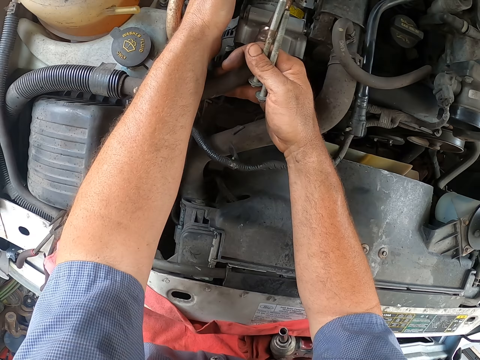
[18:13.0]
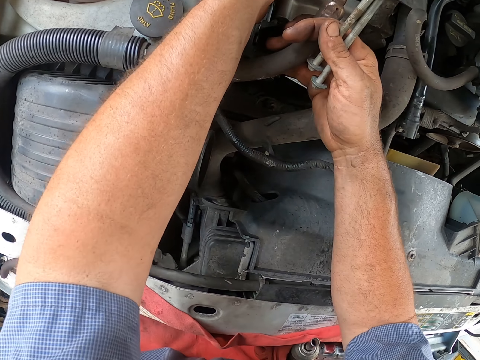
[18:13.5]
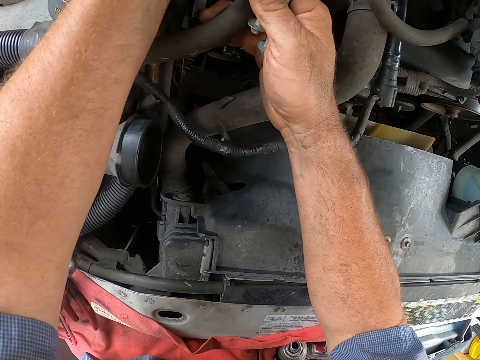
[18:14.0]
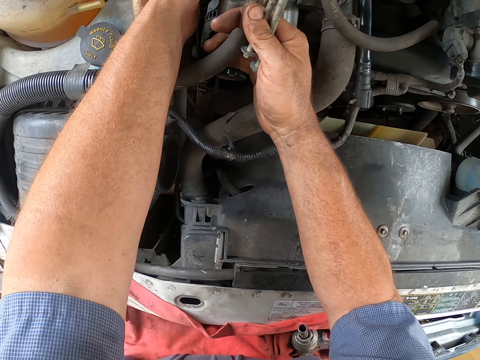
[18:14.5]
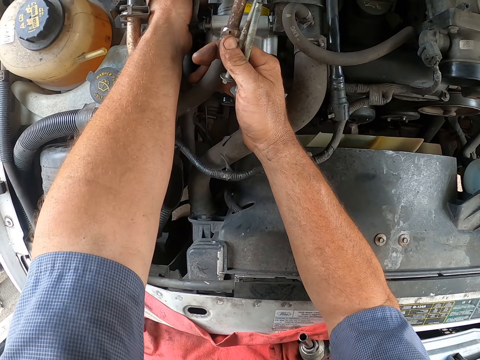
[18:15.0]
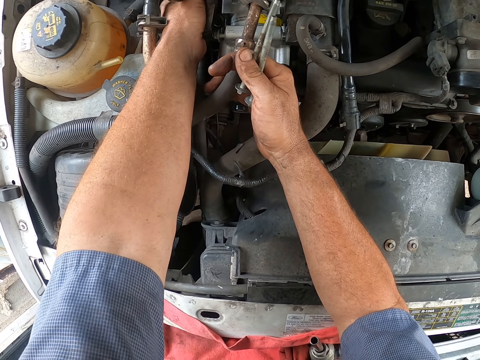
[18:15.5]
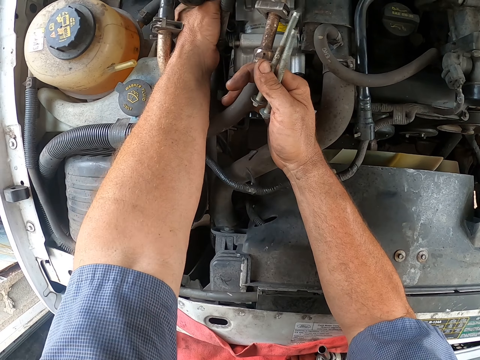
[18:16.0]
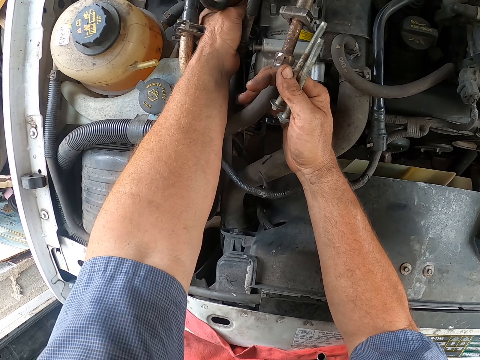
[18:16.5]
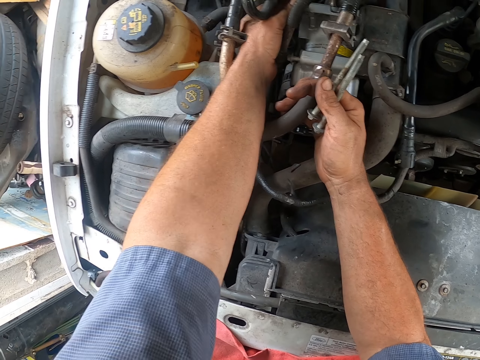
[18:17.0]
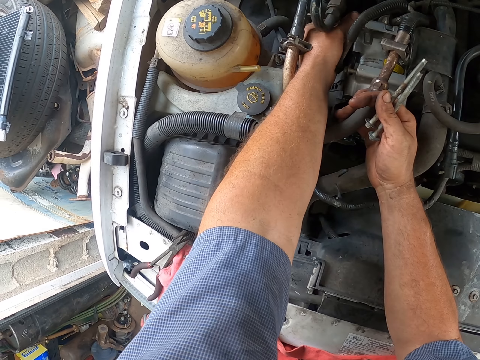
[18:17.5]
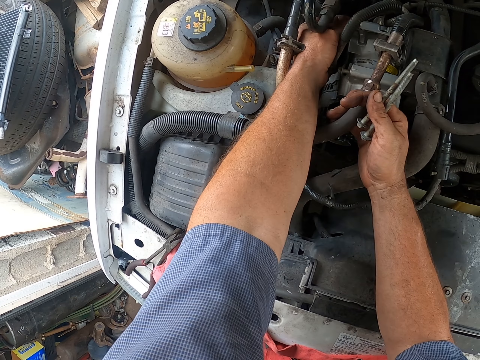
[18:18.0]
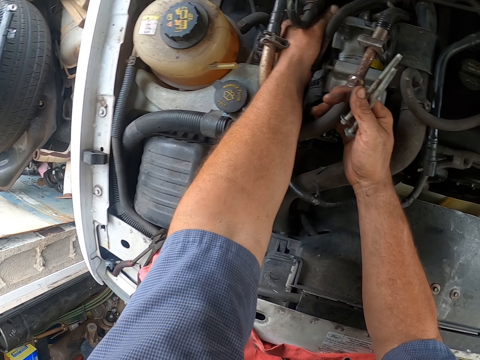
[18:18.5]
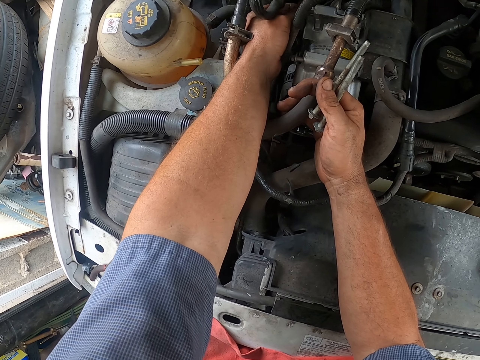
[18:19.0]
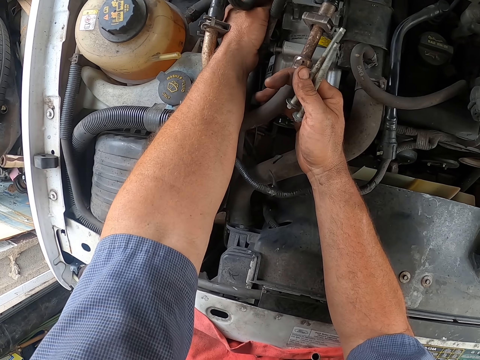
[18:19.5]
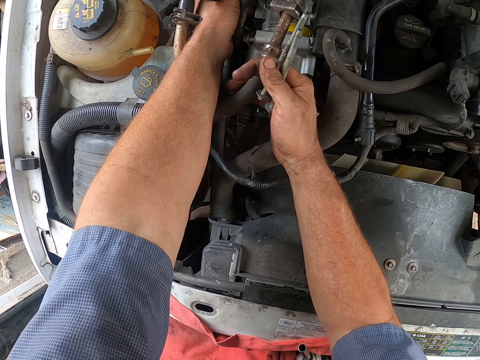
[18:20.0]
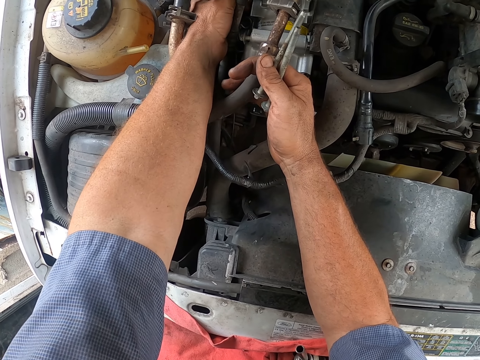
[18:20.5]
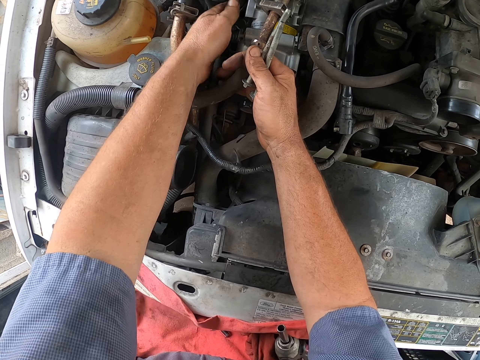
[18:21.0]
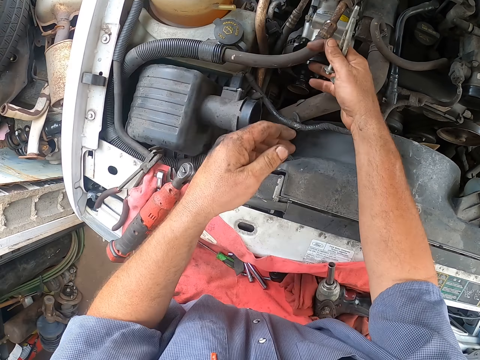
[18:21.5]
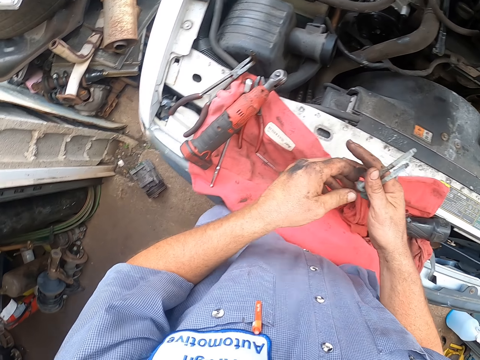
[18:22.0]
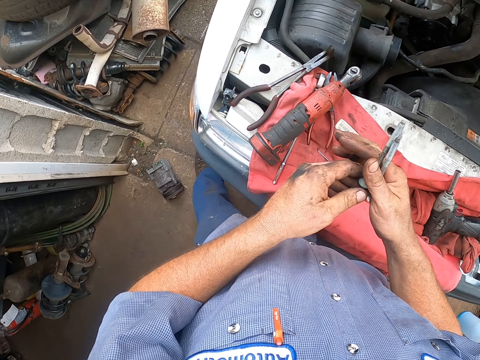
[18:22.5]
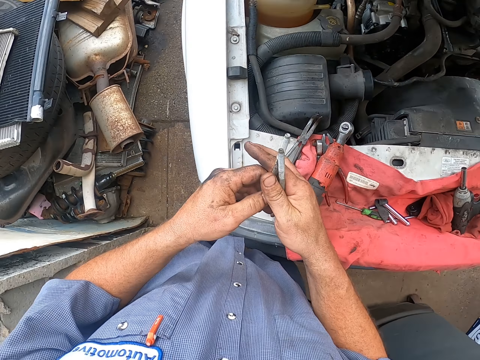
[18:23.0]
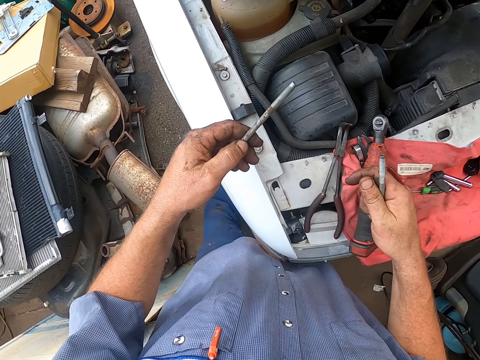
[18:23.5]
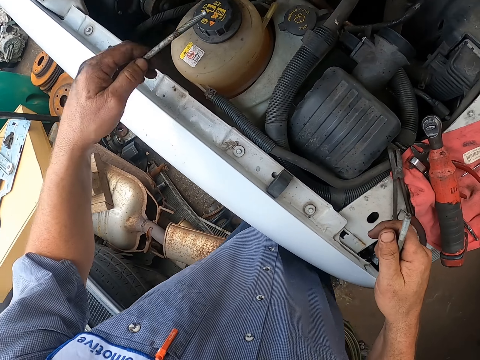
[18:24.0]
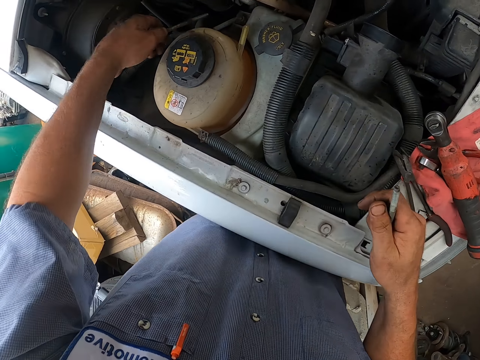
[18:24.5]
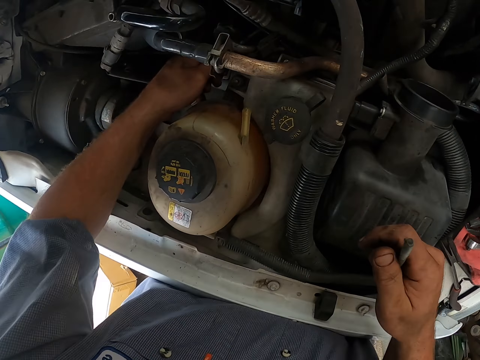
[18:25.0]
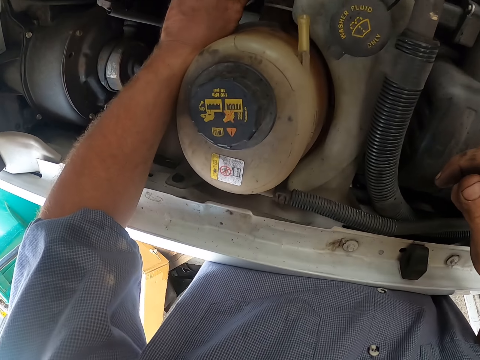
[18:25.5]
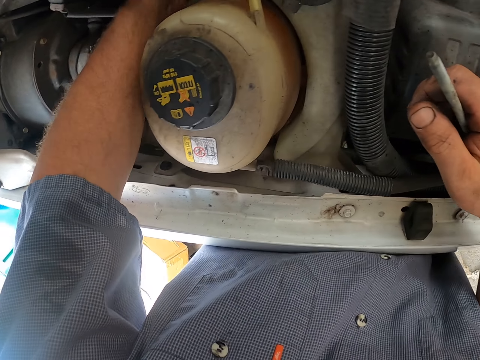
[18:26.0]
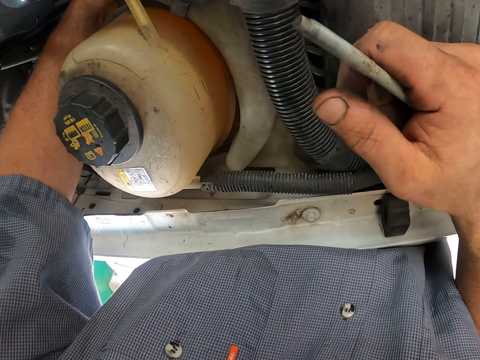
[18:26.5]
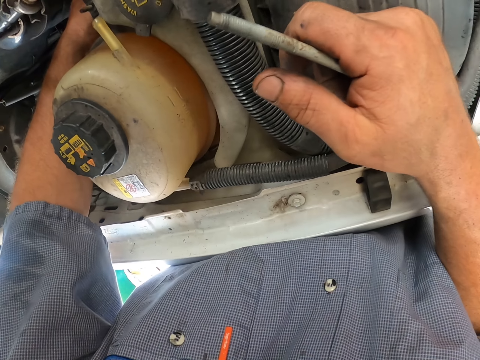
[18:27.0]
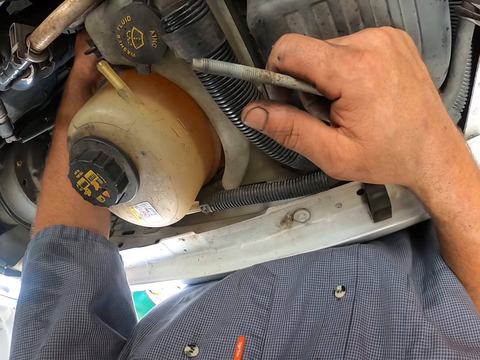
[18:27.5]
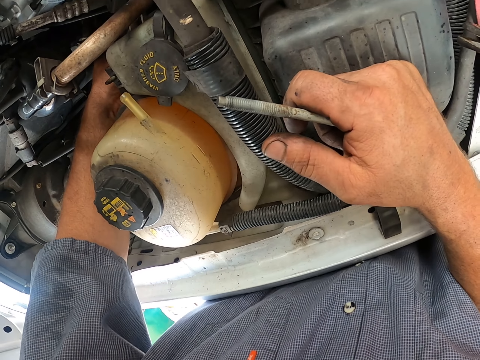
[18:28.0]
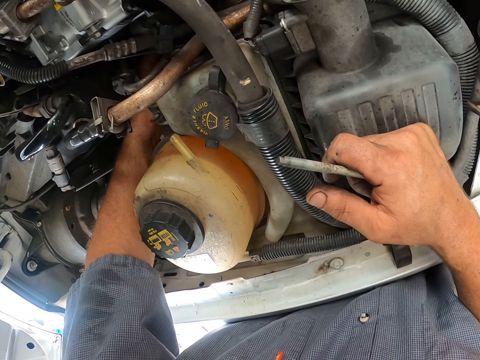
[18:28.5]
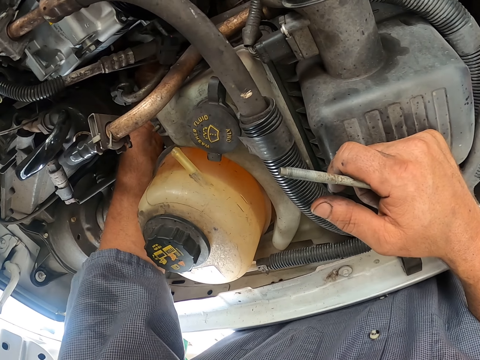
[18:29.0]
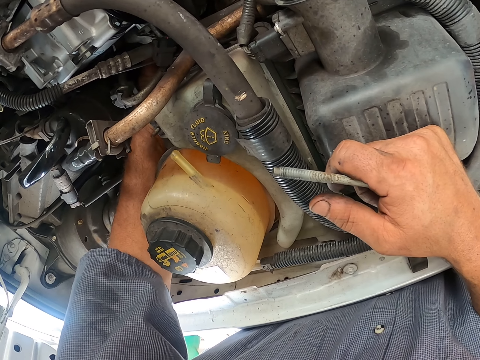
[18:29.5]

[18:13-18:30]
The camera wearer fastens the bolt. They pull back the left hand. They pull back the right hand. They make a step. They pick up the bolt with the left hand from the right hand. They lift the bolt. They make a step. They move the bolt. They tighten the bolt on the engine of the car.

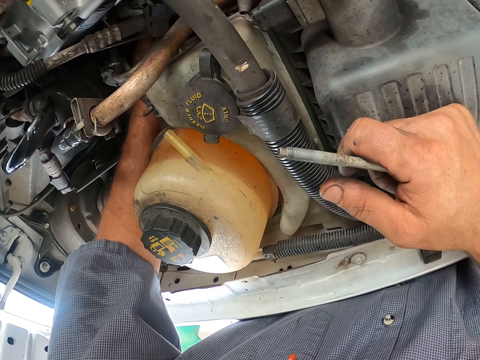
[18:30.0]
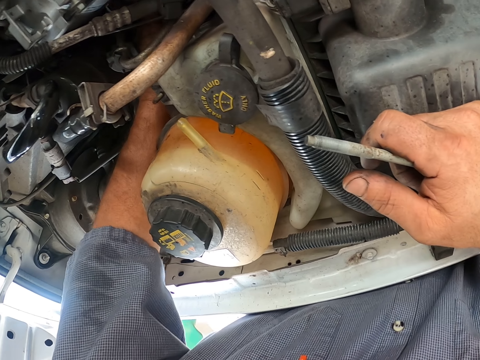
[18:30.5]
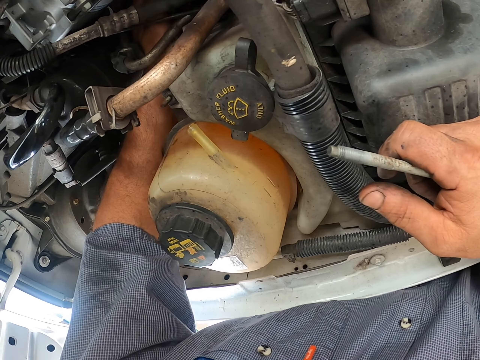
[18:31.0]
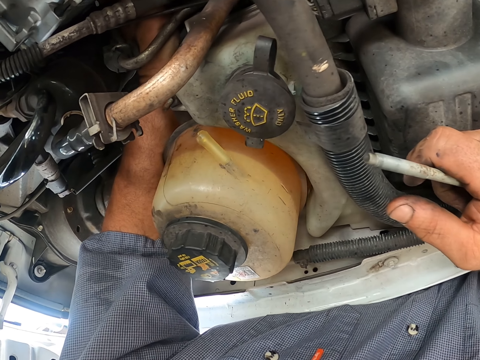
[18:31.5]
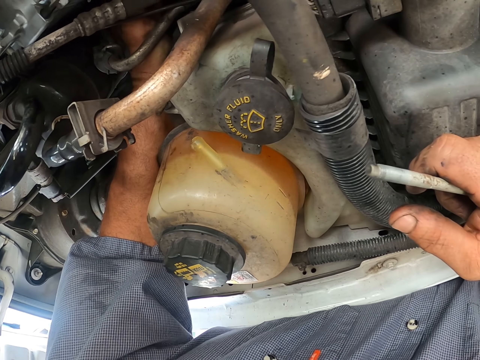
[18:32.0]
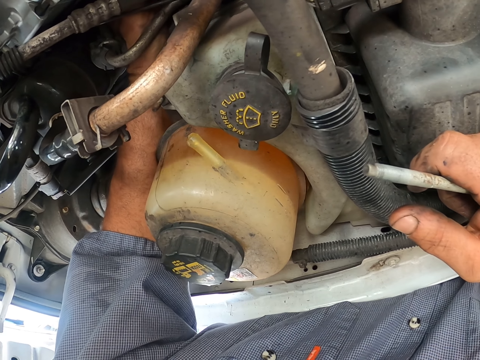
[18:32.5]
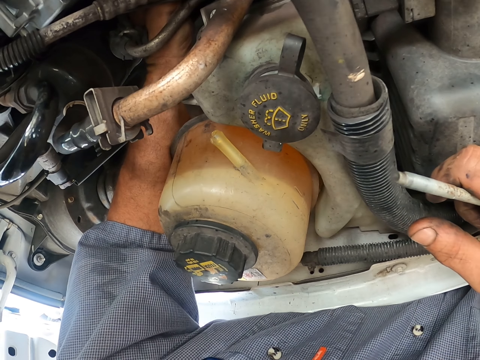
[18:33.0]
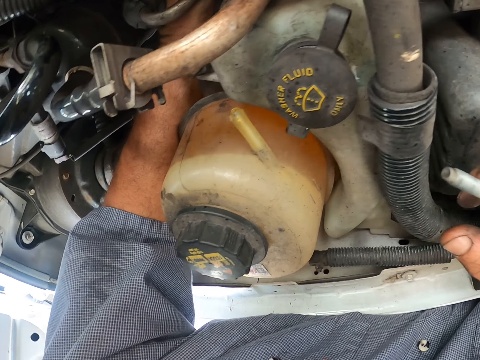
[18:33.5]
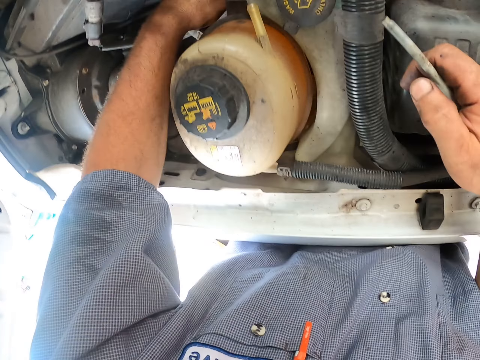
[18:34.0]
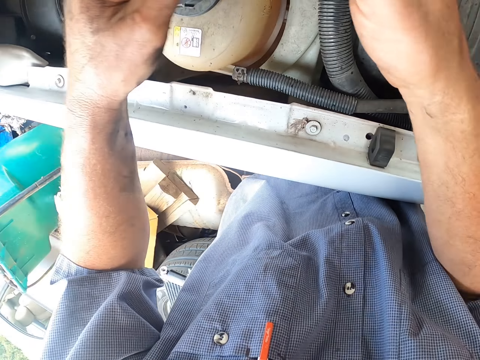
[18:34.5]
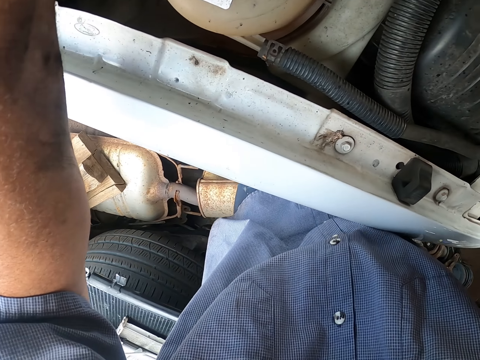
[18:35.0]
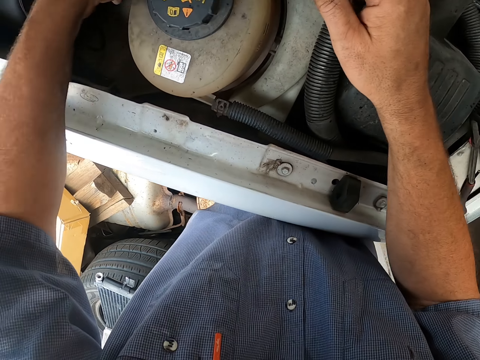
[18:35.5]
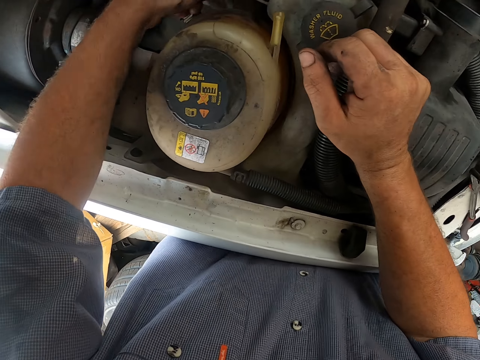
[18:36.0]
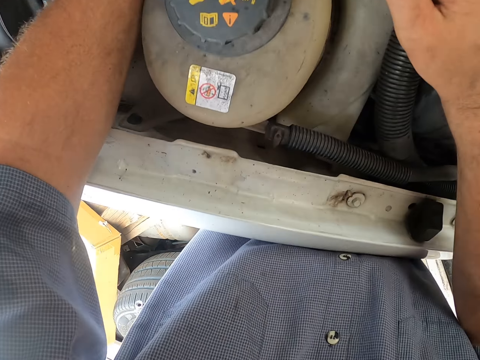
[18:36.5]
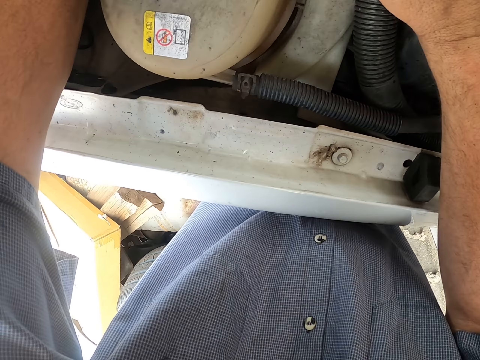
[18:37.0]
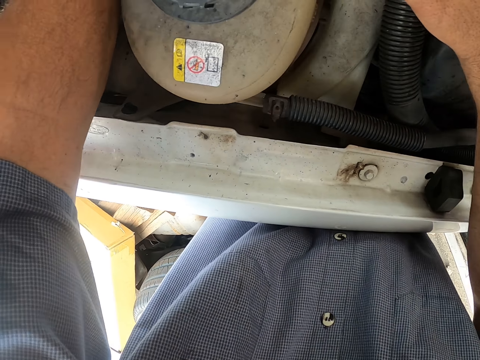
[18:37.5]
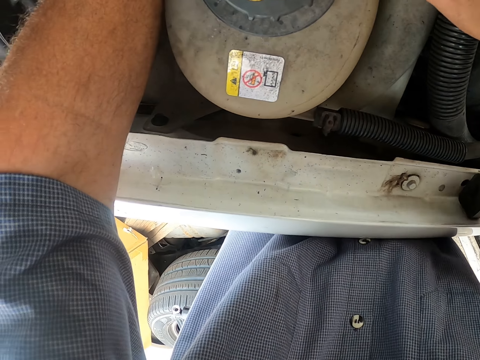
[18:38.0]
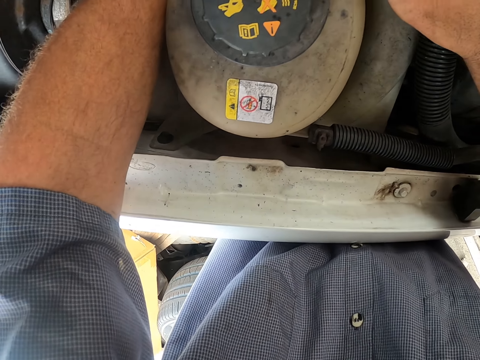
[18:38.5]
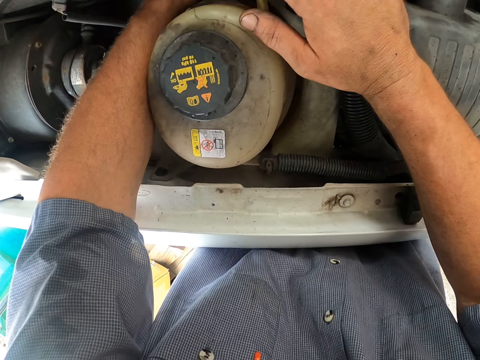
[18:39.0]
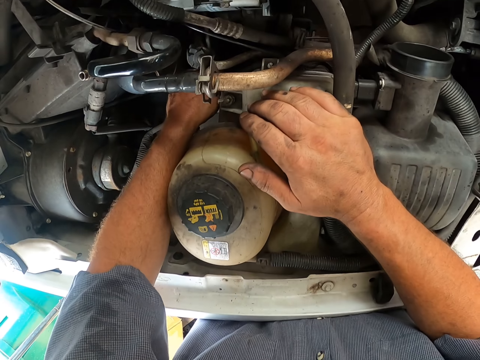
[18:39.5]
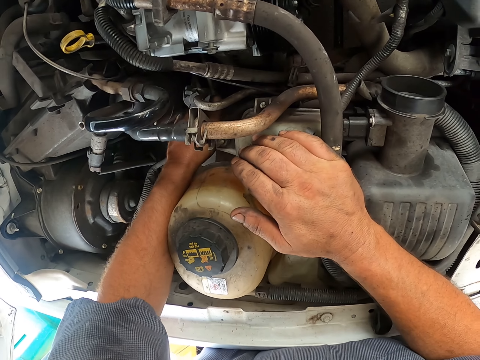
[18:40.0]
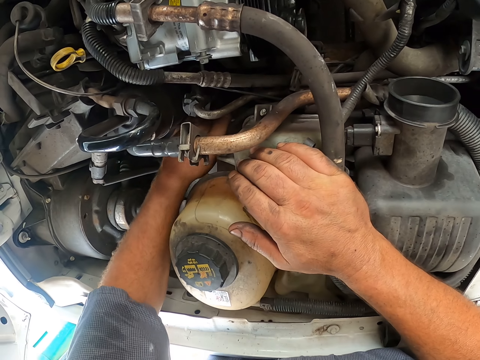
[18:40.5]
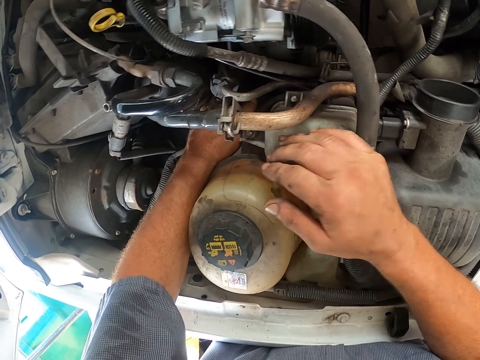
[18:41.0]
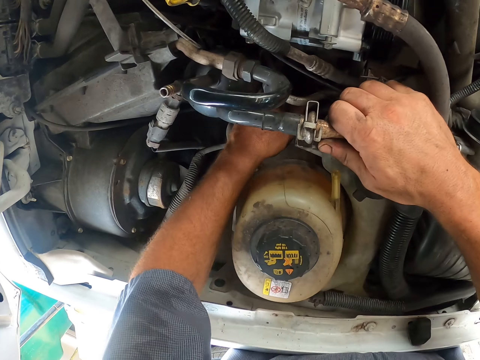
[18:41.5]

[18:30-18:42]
The camera wearer moves the left hand. They pick up metal from the right hand. They move both hands. They tighten the bolt on the engine of the car.
